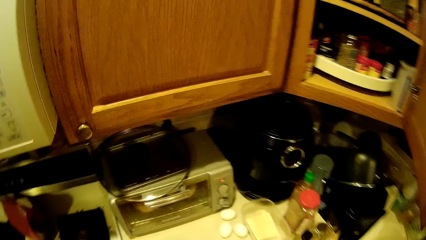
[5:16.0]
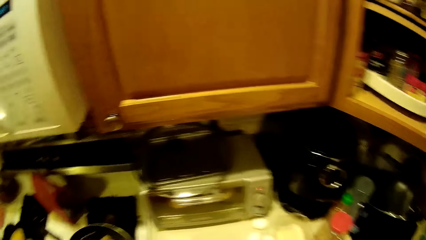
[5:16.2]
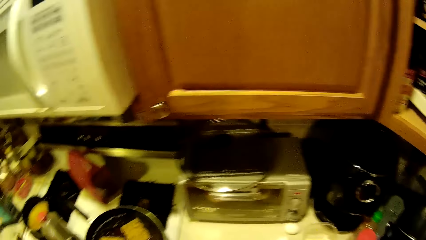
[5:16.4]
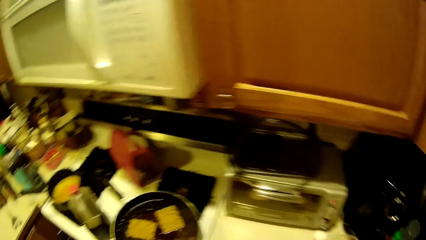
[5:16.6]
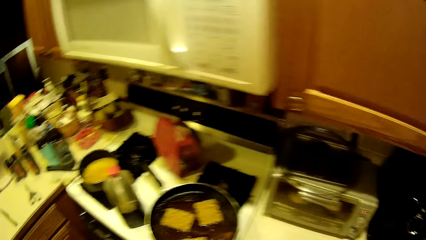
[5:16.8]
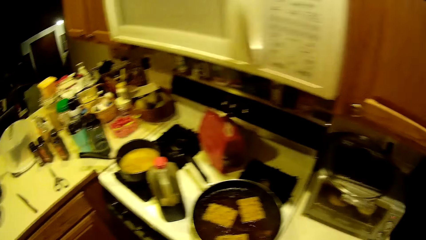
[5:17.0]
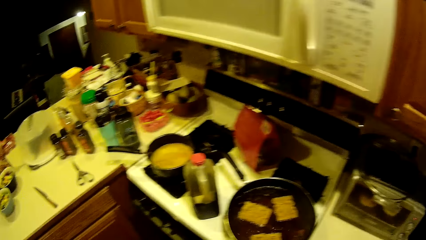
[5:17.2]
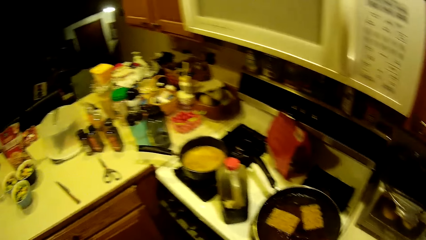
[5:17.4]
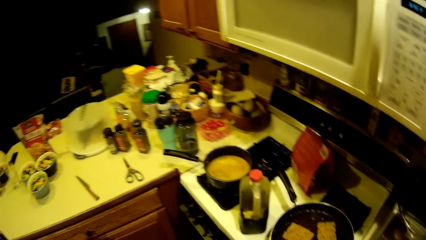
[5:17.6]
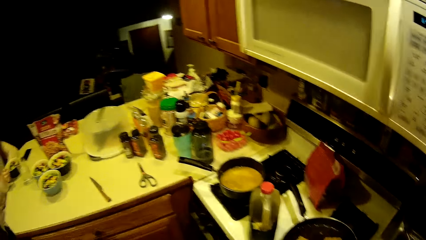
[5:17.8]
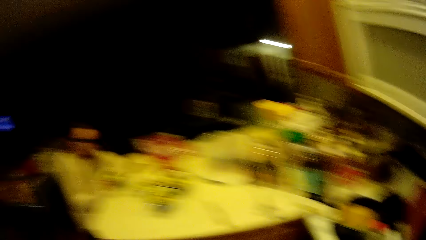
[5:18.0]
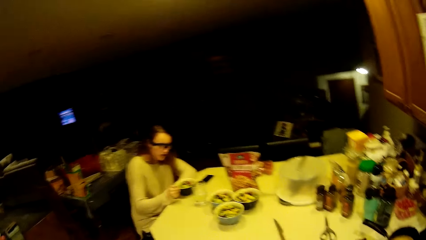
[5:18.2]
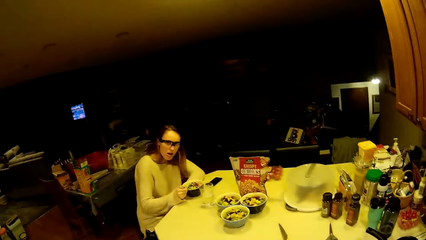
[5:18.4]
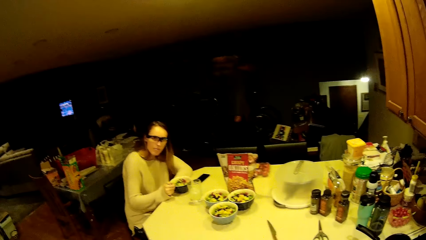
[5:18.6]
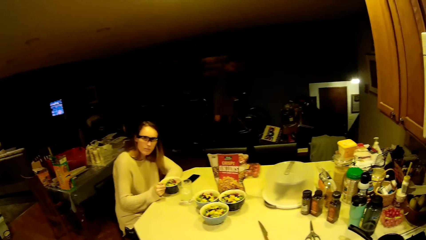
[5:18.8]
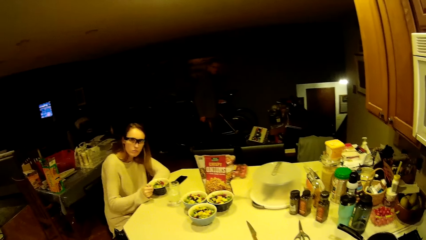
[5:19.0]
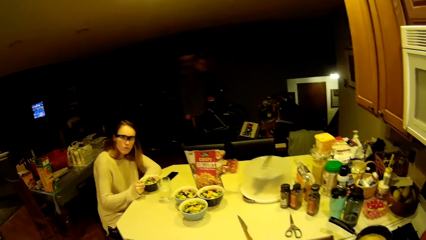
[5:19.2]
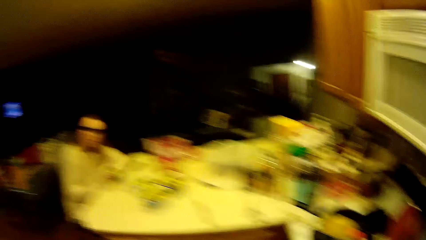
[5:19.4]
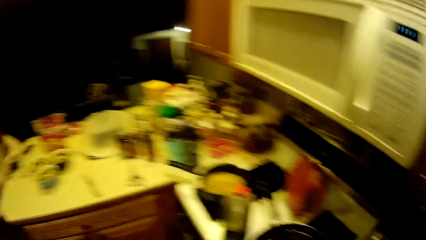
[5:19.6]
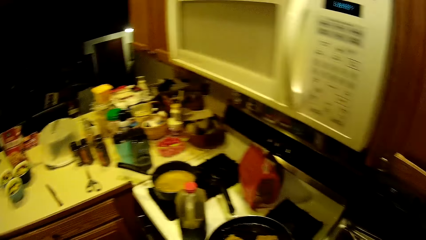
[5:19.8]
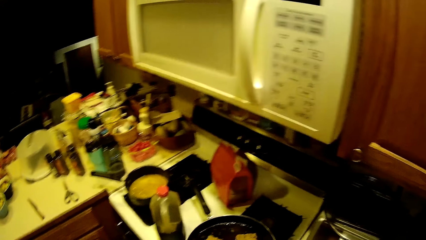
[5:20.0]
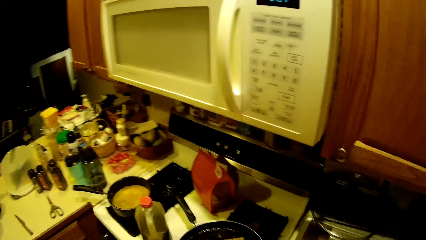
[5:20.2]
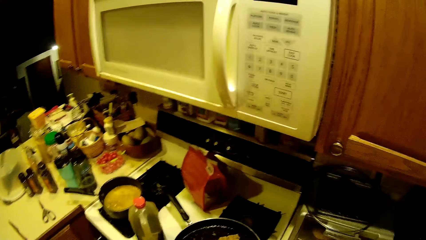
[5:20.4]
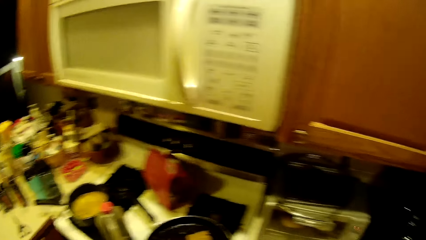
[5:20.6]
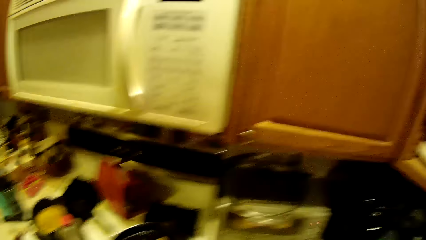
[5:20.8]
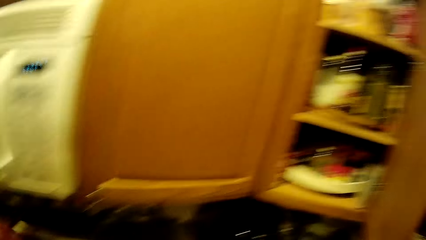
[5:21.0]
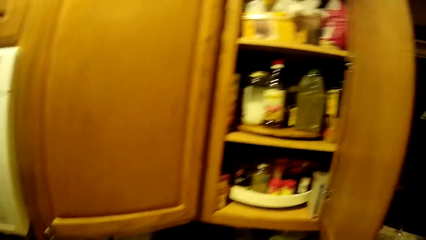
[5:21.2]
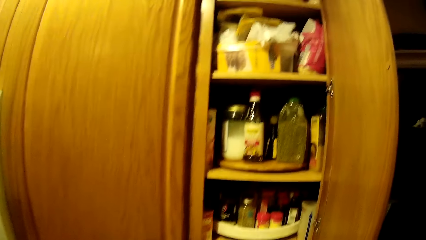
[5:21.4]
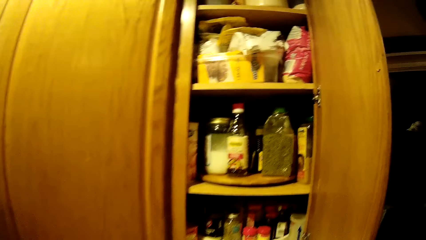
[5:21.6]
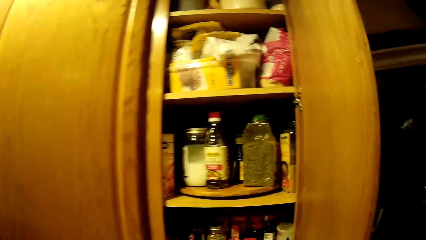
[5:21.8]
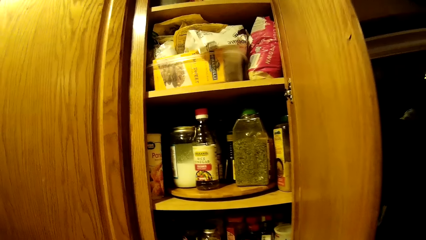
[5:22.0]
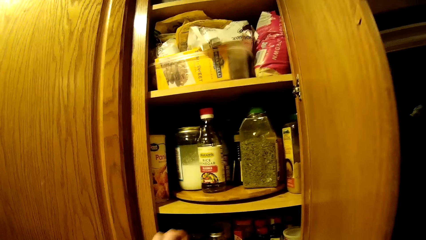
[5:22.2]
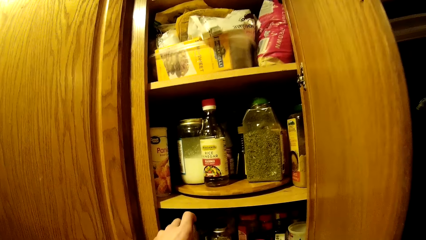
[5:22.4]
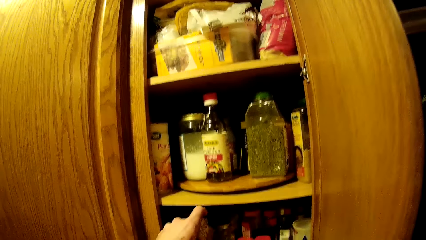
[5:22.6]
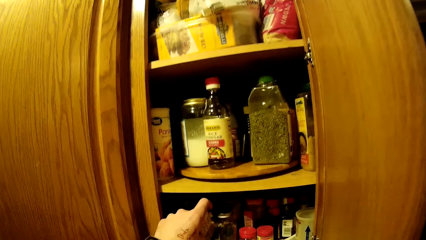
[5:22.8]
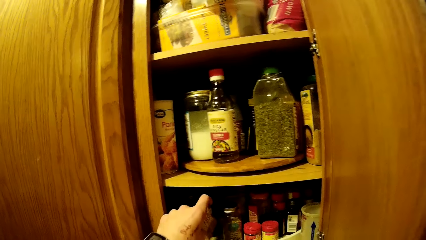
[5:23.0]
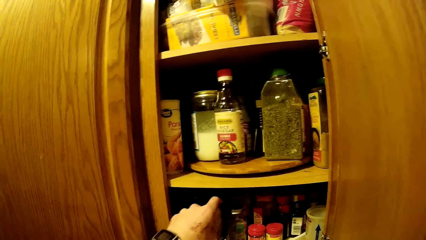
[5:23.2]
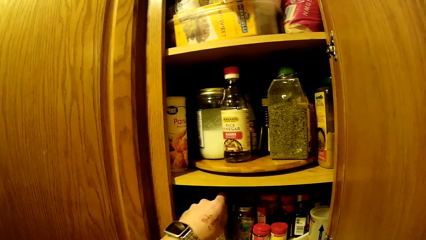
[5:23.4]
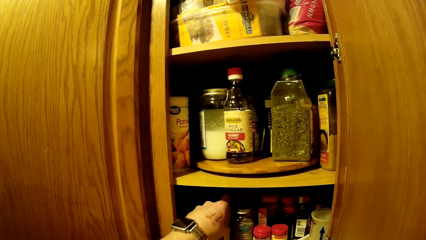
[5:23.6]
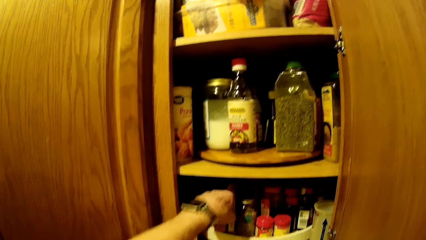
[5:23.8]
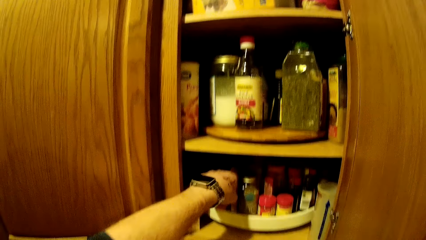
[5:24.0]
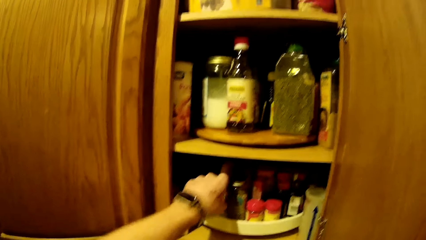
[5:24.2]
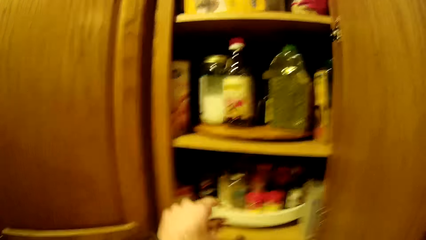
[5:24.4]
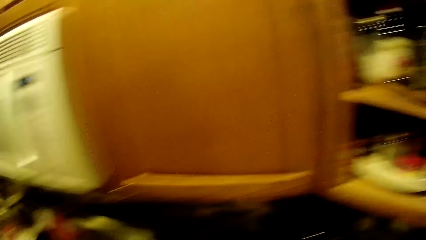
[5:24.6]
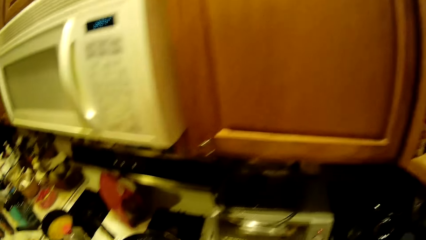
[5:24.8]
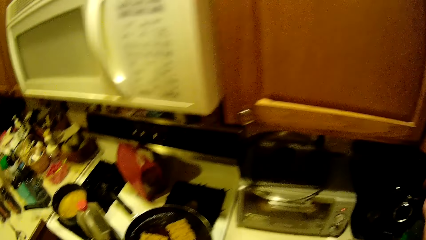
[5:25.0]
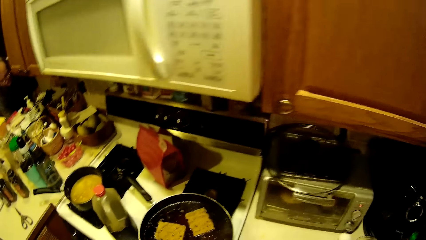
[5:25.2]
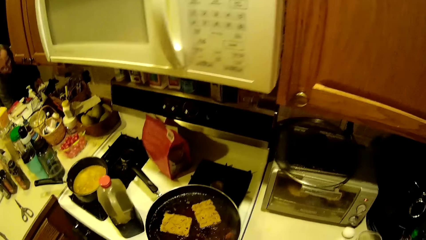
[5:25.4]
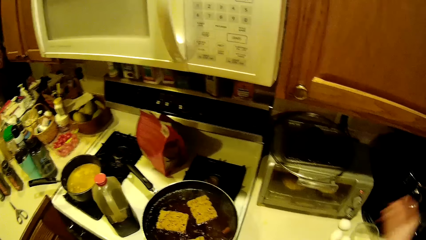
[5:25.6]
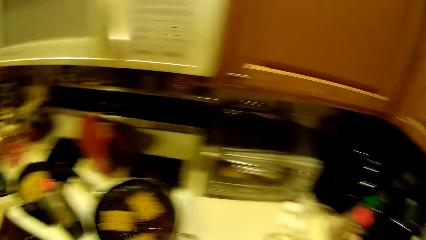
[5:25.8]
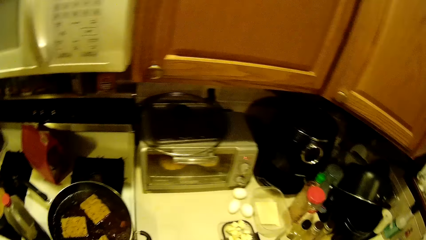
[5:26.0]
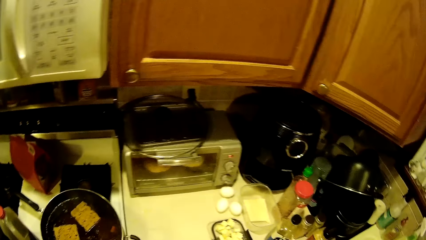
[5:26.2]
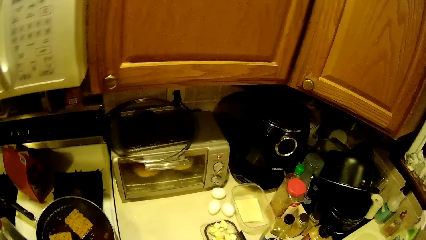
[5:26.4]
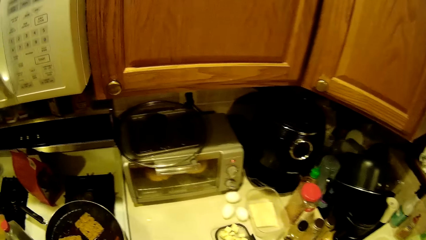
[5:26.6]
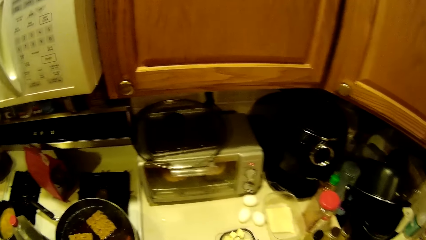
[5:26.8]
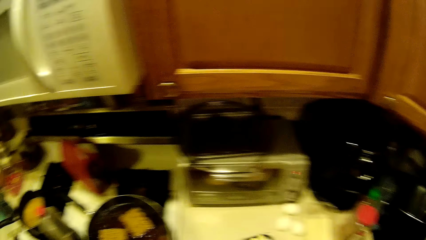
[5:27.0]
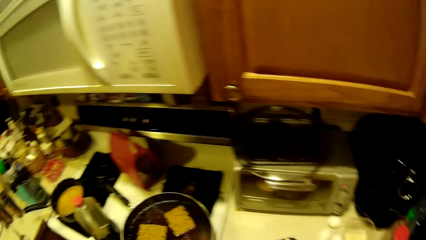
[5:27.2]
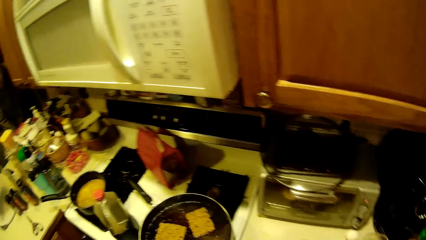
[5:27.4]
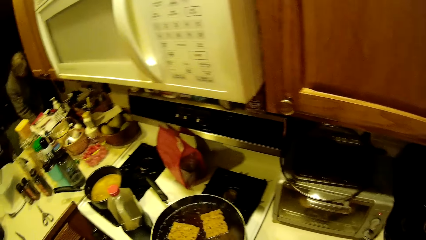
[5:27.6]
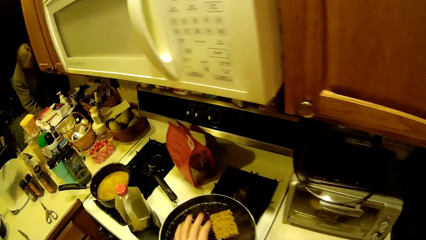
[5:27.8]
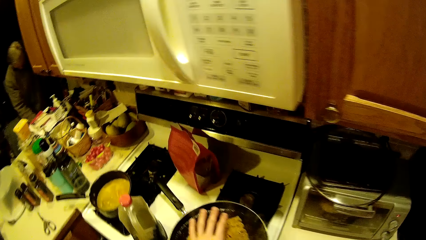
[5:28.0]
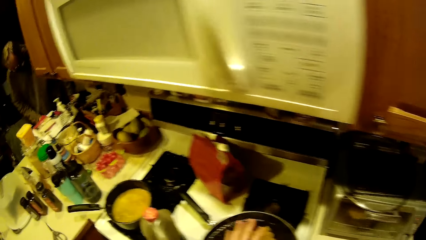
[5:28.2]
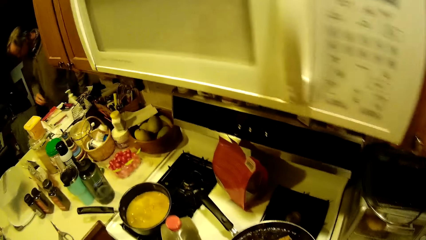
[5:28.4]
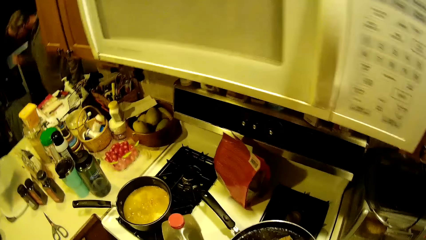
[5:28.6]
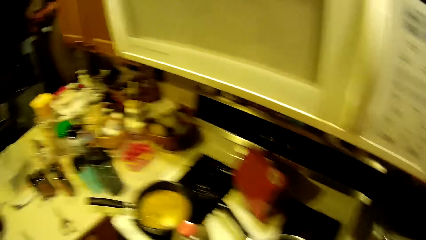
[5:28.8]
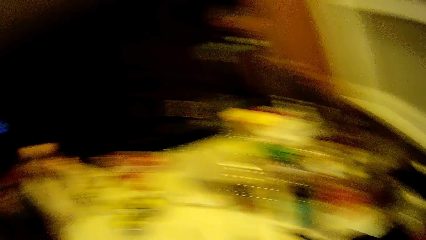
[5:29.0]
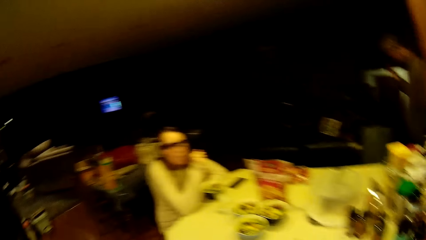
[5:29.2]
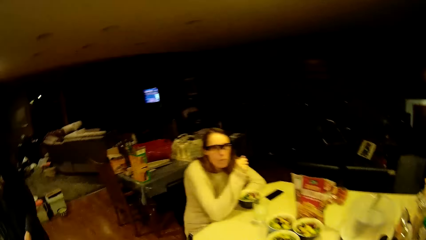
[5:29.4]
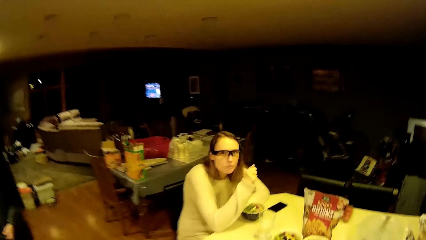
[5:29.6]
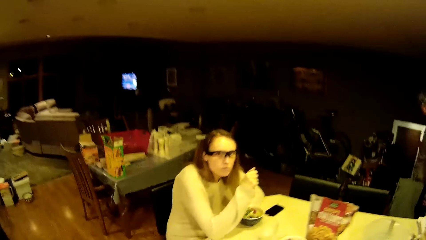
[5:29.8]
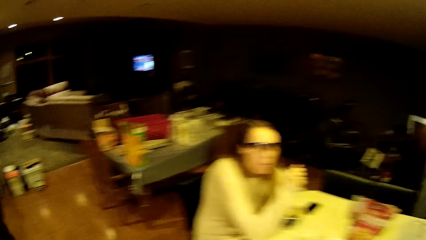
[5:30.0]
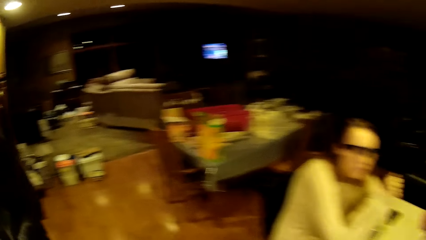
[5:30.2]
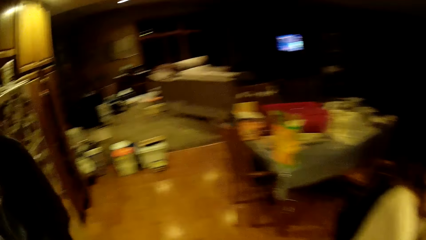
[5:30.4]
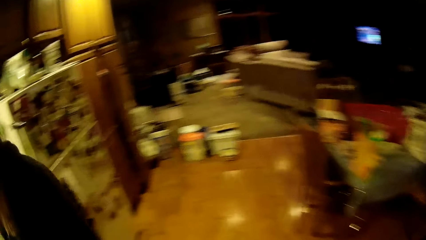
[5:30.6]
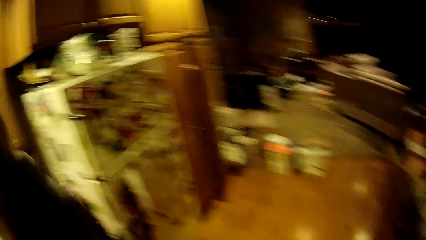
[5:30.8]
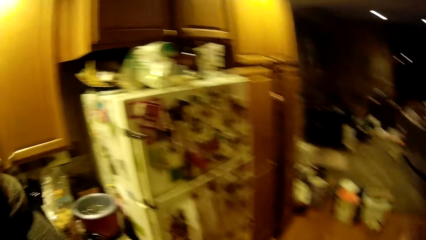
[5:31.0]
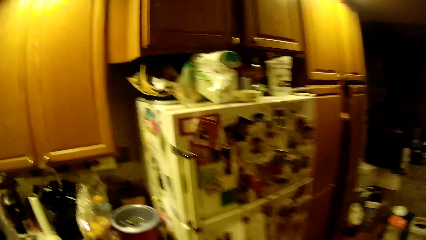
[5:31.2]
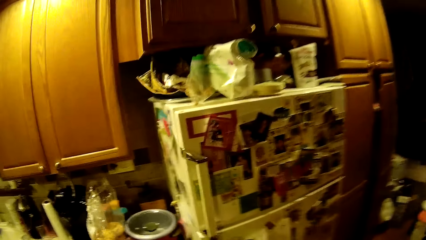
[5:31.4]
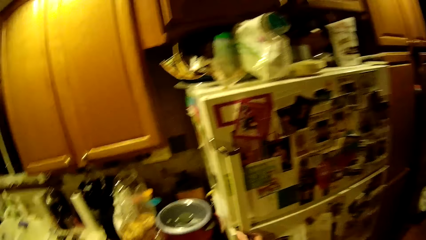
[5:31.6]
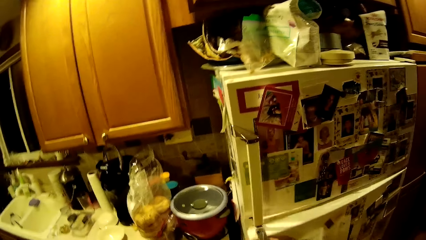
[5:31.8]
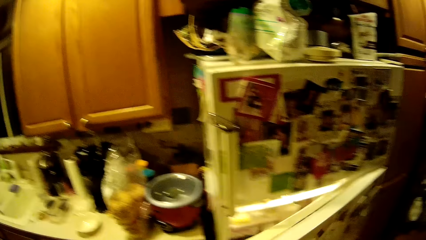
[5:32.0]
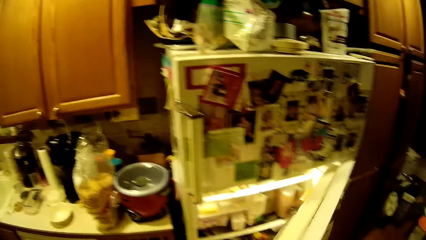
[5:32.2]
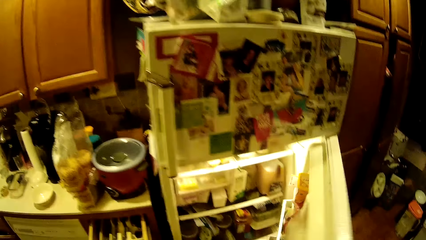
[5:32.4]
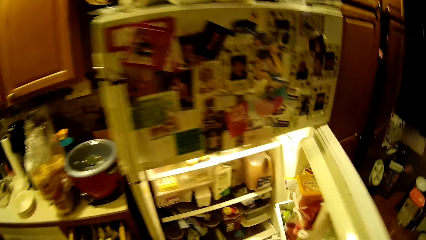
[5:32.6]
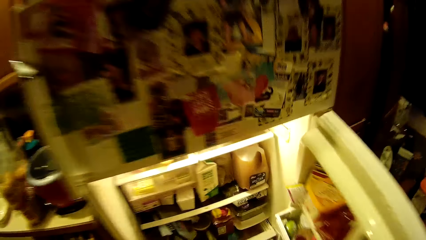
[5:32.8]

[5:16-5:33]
A woman takes noodles from a plate on the kitchen counter top with a fork in her right hand. A man walks towards the kitchen counter top. The camera wearer drops the brown sachet in the cabinet tray with his left hand. He picks something from the shelf. He interacts with items on the kitchen cabinet with his hands. He picks something from the cooking pan. He touches the noodles in a fry pan on an electric stove in the kitchen. He walks in the kitchen. He opens a refrigerator with his right hand.
